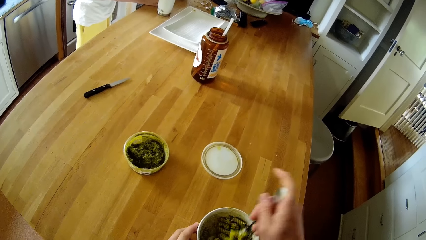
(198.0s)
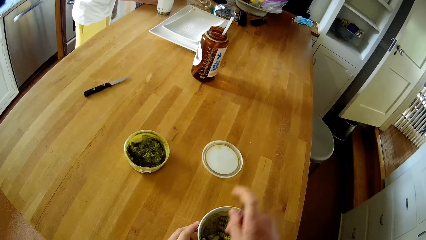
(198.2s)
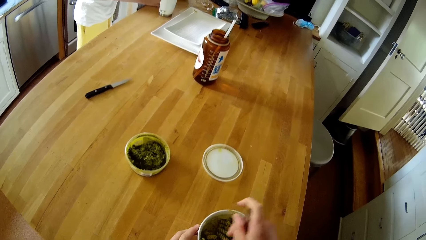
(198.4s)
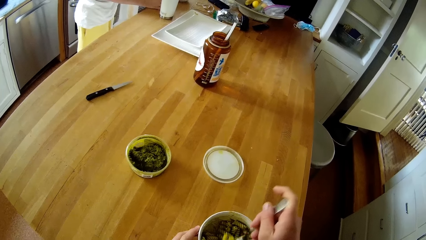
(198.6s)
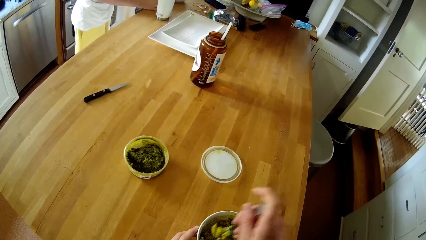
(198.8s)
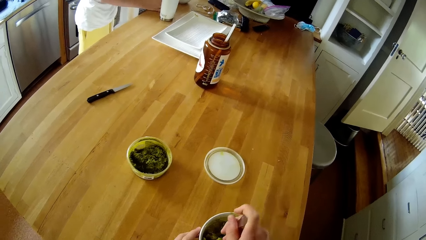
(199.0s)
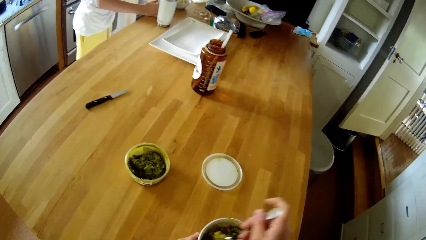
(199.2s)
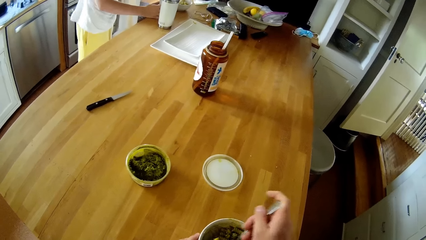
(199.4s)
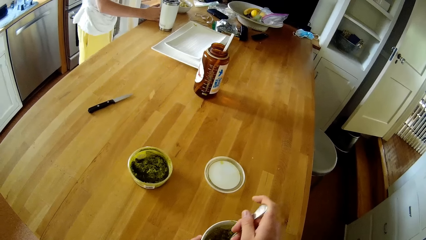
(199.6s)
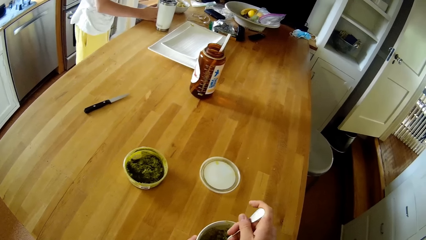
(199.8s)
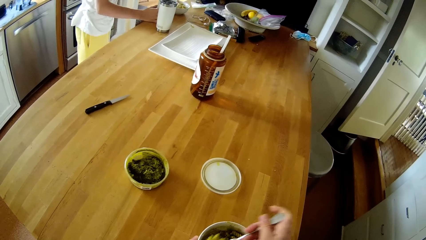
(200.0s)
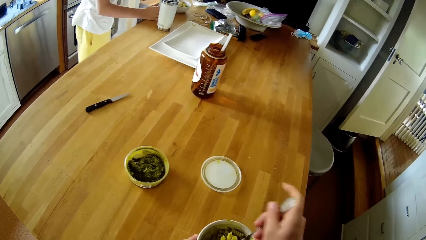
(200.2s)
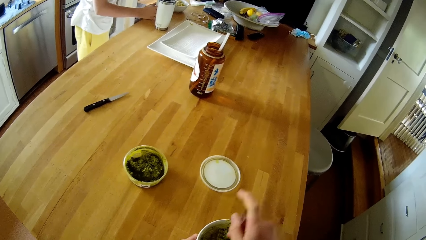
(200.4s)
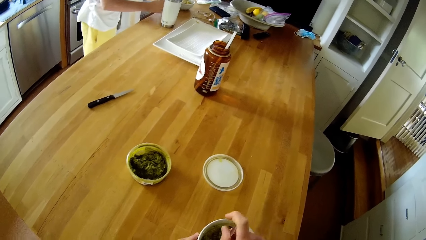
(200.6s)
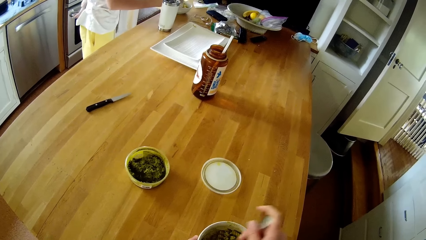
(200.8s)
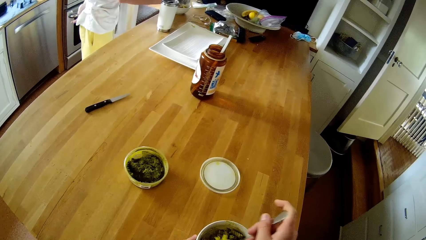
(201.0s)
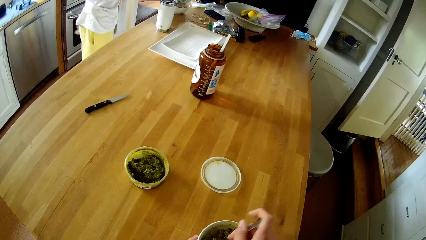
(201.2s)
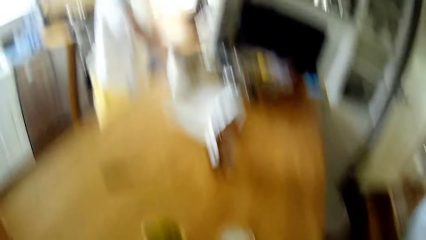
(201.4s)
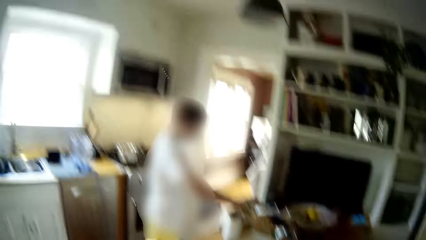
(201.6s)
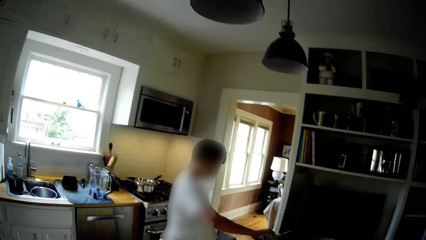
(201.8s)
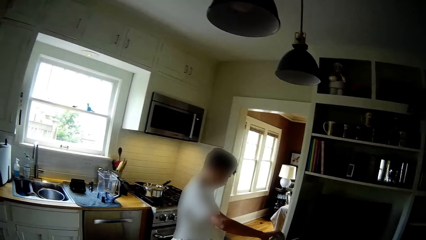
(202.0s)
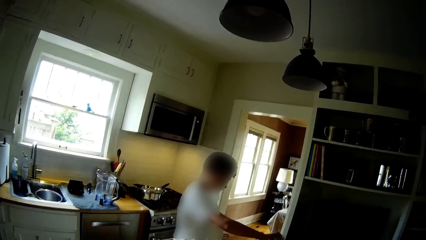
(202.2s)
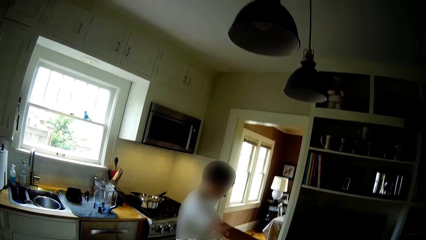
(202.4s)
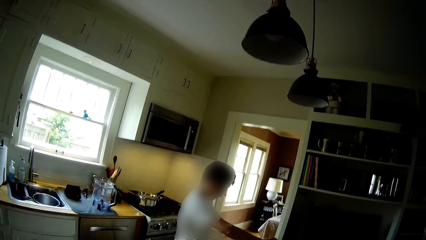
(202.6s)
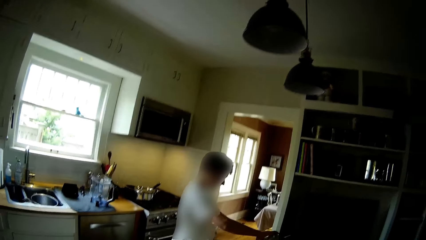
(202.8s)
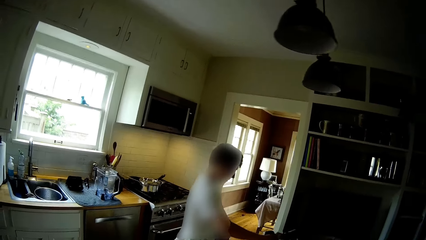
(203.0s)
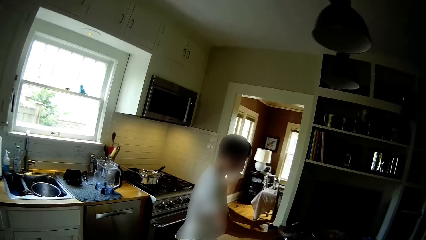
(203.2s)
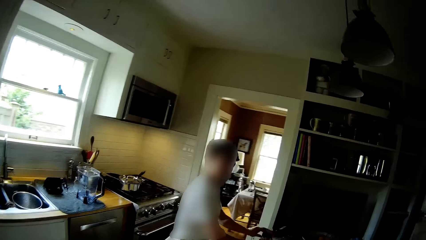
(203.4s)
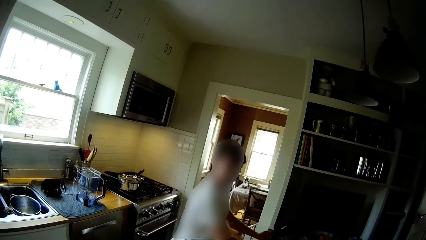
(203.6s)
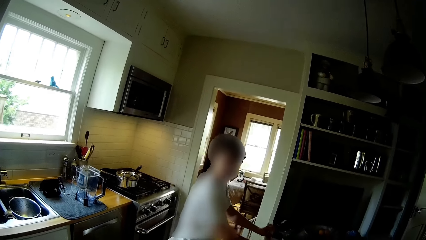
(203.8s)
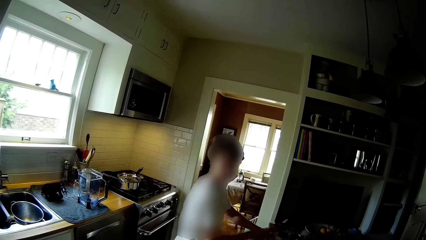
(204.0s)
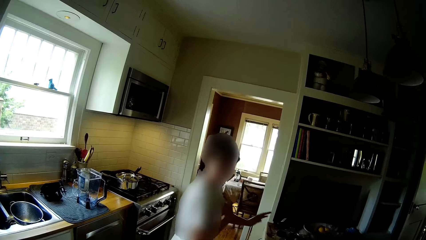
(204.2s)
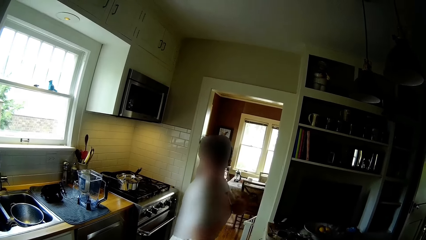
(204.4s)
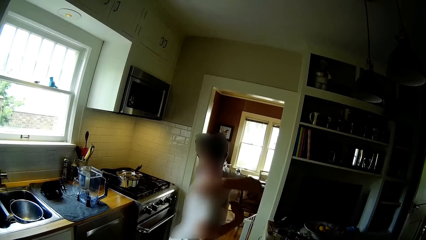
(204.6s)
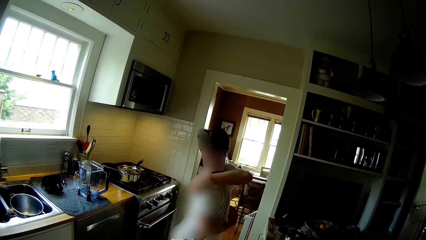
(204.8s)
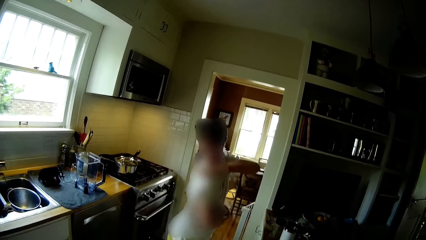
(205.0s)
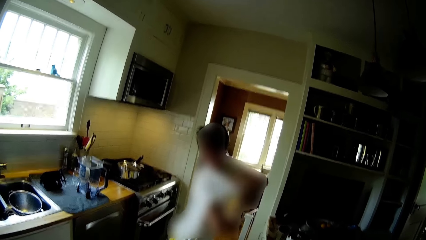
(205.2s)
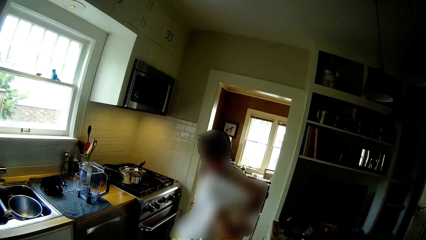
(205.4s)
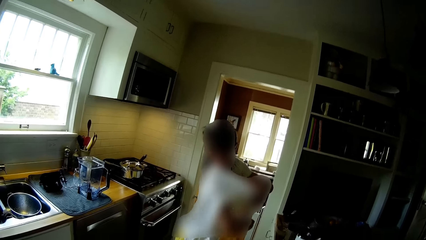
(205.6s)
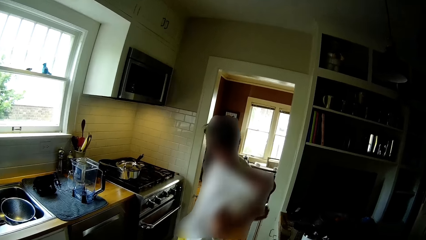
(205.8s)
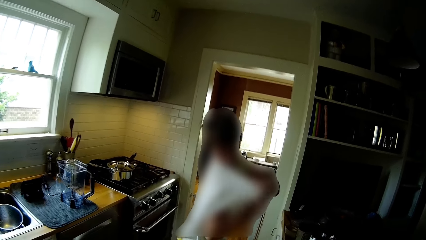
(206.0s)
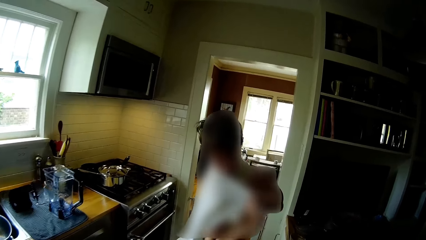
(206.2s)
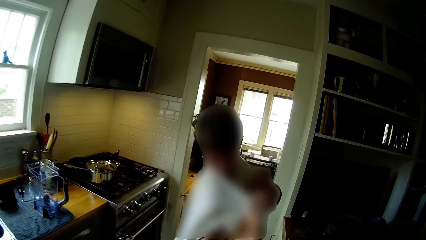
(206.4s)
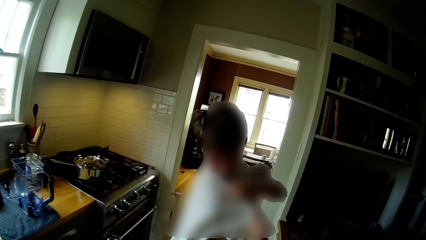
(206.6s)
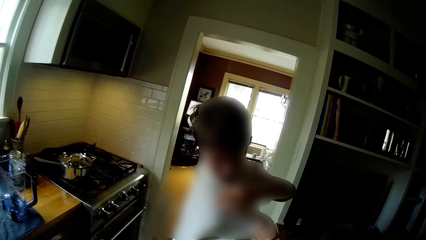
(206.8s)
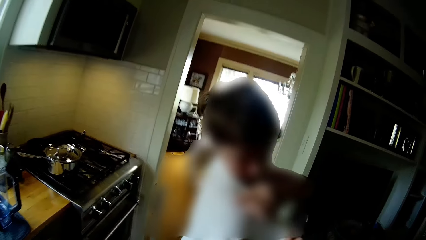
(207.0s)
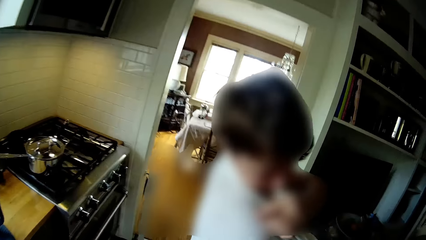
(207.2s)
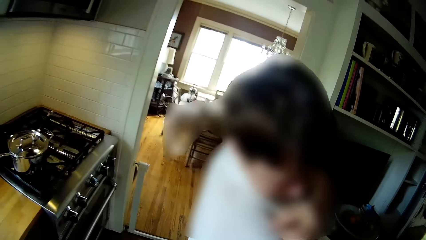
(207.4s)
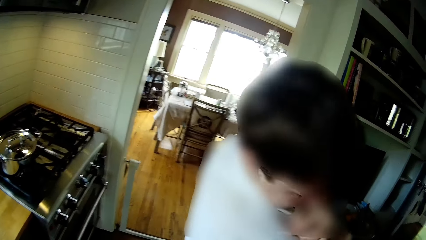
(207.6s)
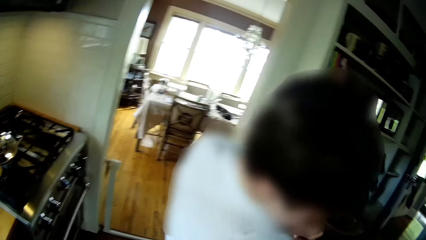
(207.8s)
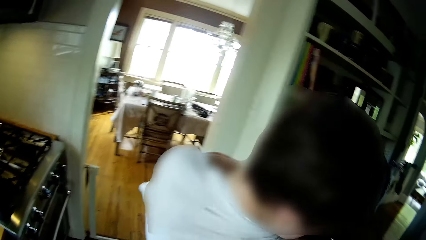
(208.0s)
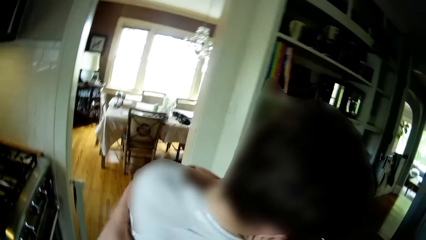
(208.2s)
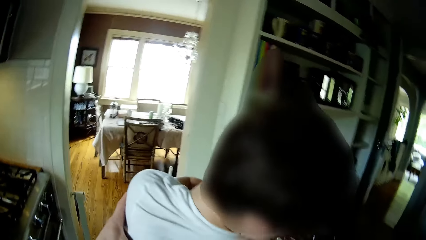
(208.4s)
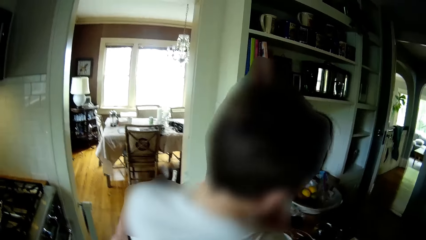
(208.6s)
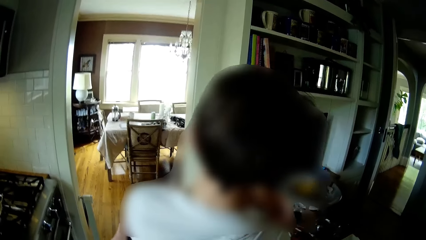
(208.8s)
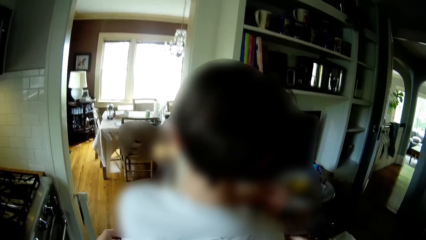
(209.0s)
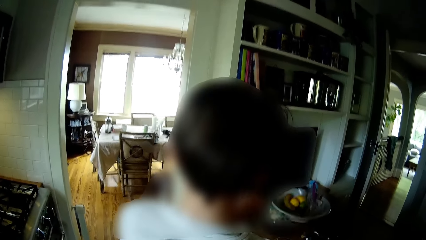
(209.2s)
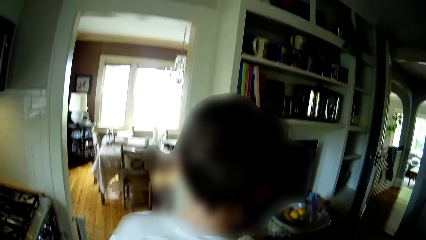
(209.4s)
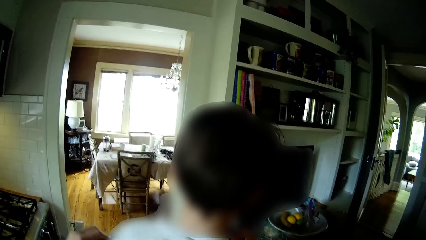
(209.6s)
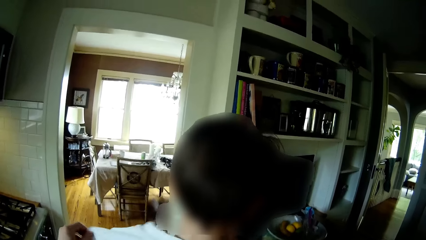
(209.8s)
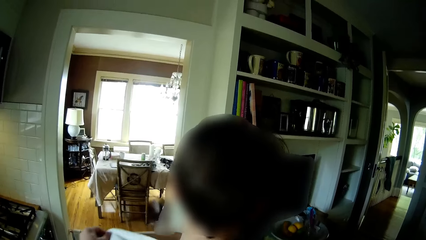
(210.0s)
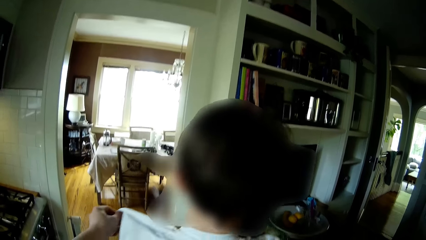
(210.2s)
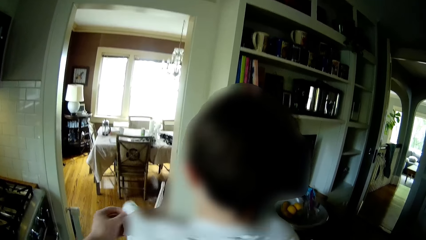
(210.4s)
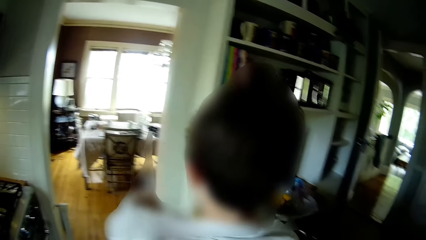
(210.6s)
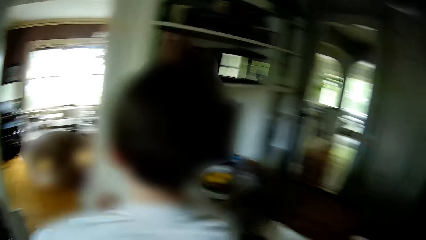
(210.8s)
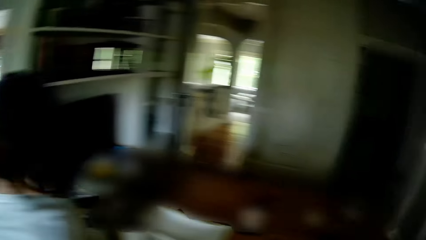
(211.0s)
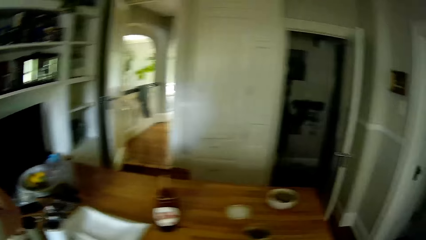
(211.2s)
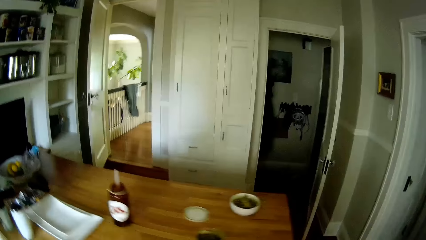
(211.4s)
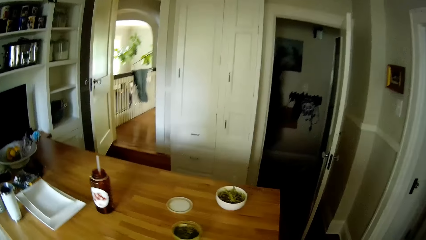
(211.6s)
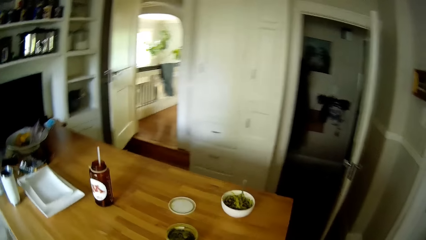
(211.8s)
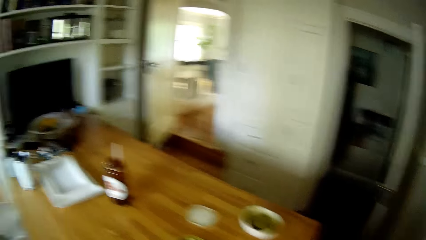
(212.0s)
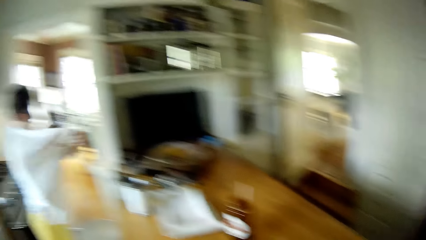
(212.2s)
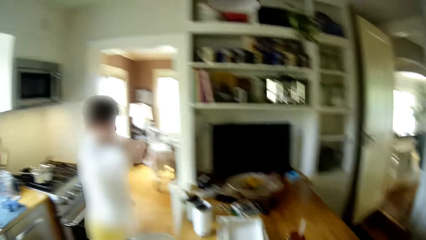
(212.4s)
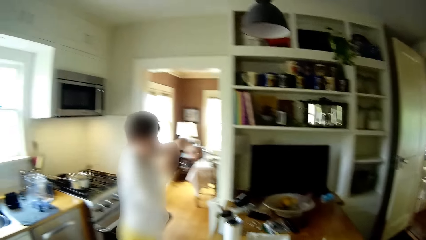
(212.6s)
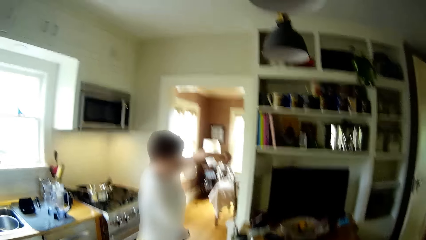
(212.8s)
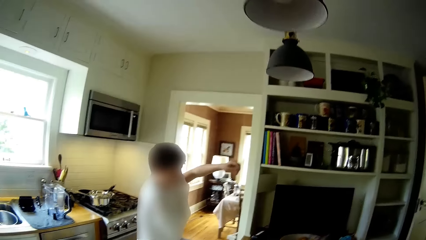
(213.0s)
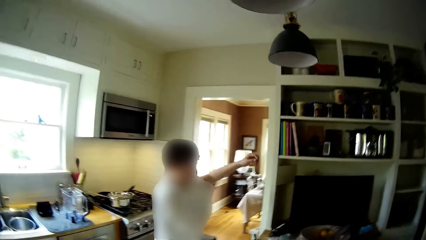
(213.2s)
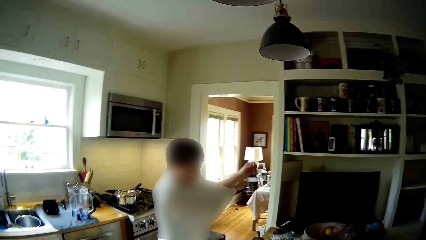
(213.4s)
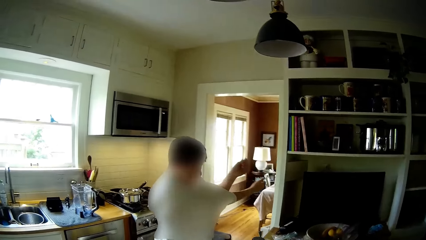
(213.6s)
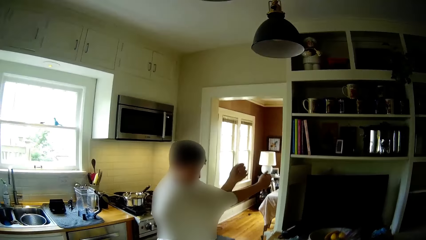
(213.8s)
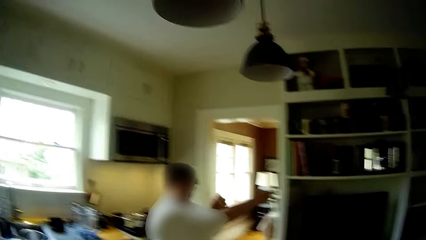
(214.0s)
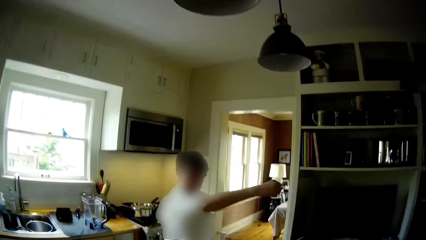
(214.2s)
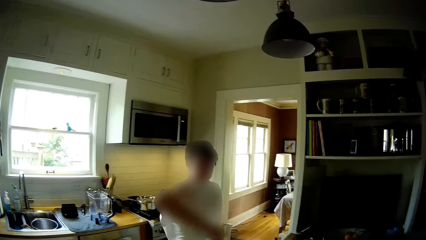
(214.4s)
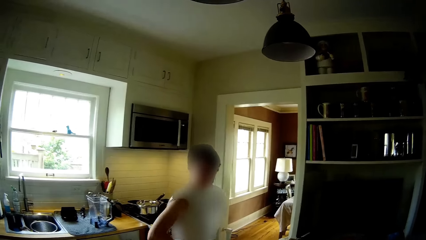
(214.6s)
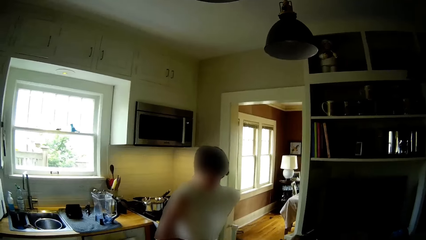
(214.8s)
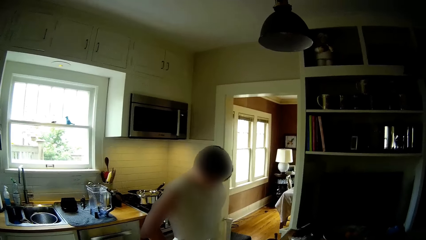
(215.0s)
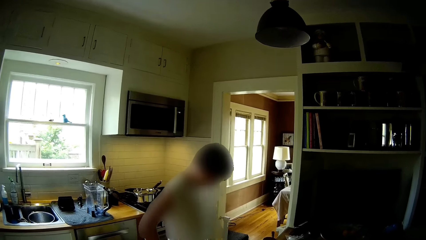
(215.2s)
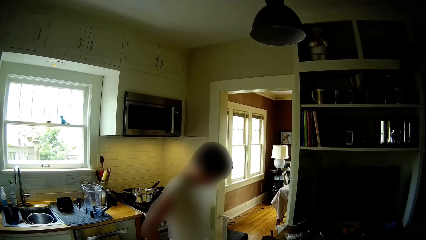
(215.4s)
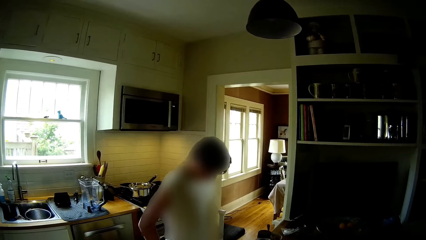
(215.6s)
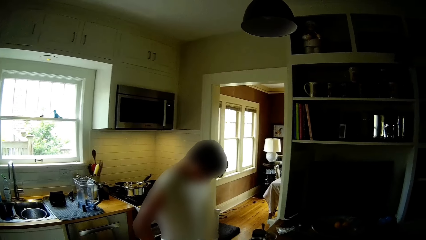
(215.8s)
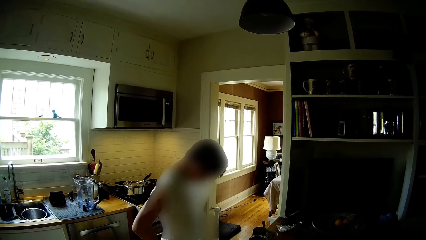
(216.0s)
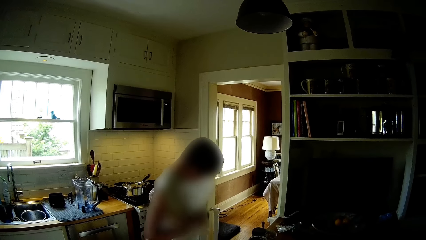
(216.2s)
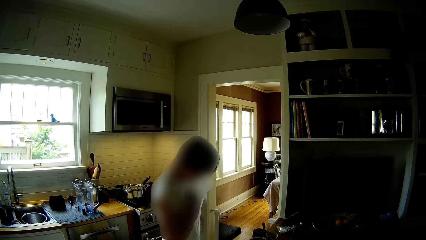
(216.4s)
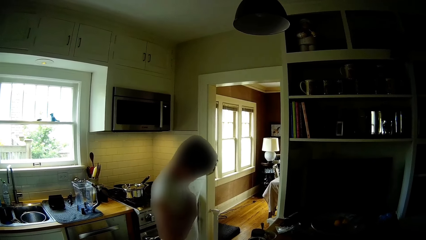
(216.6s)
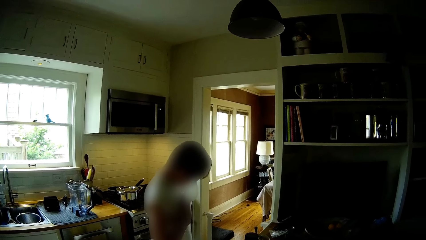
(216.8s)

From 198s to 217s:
The boy turns salt from a container into the plate of macaroni with his right hand. The boy pulls his shirt. The camera wearer places his left hand on the boy. The boy adjusts his shirt with both hands.
